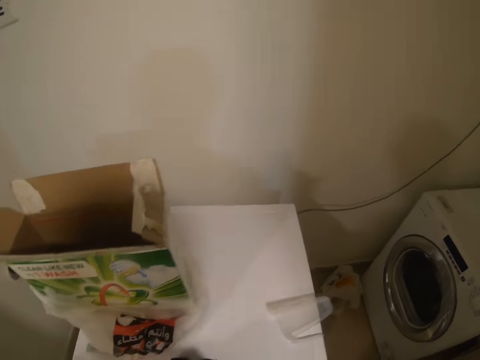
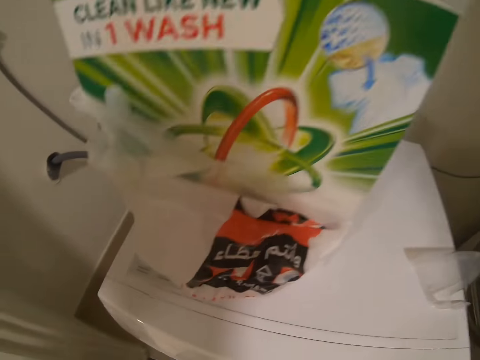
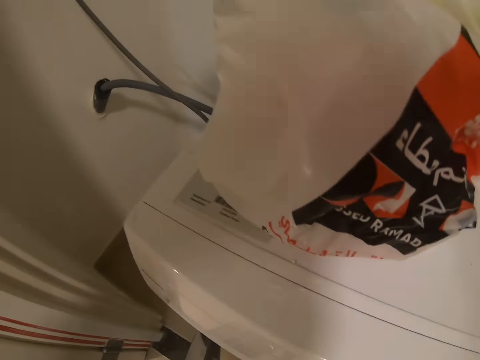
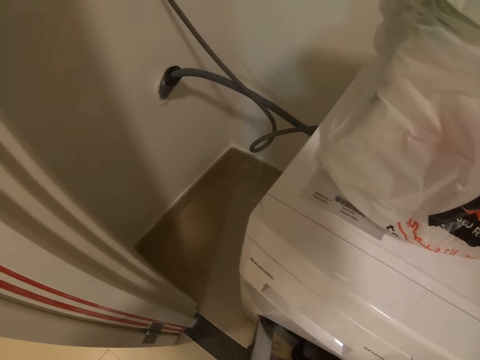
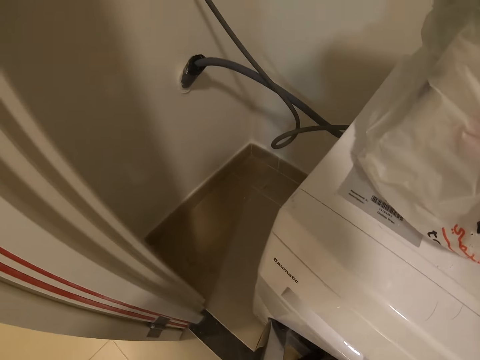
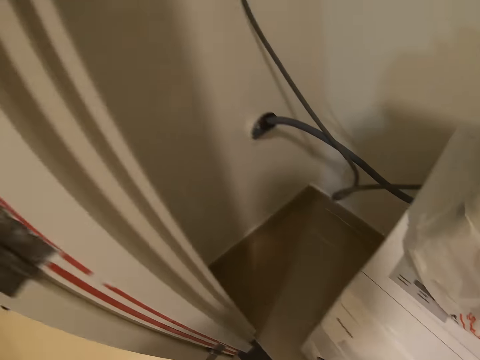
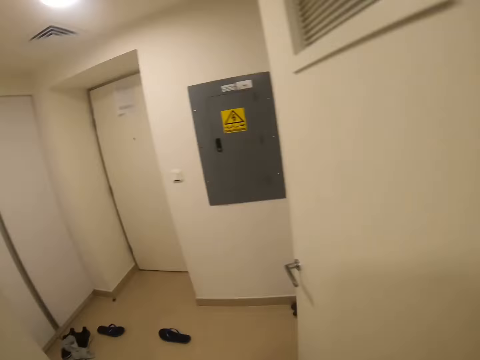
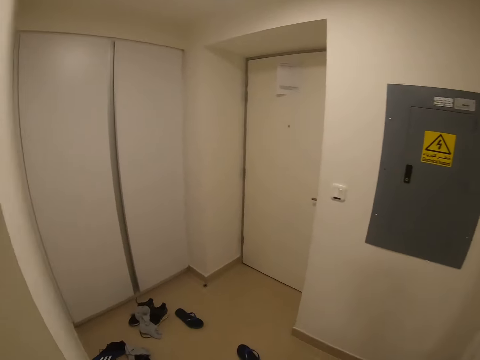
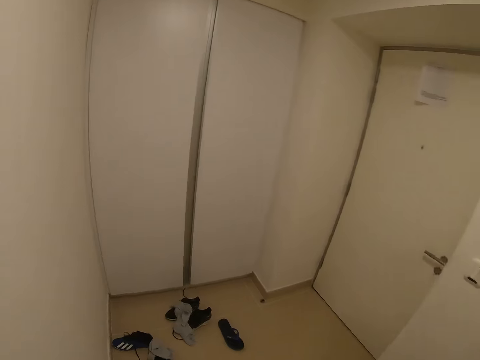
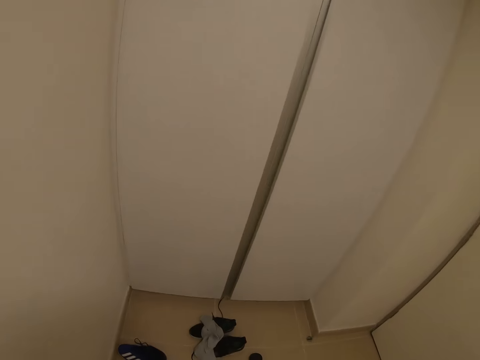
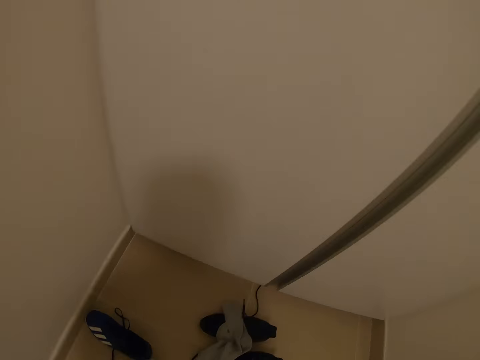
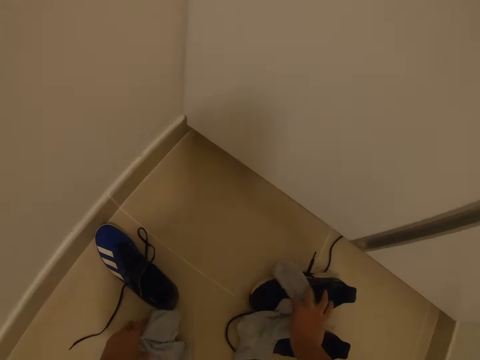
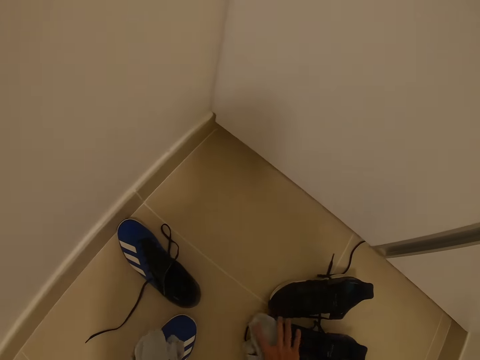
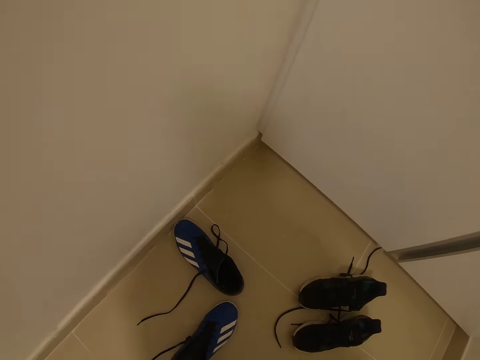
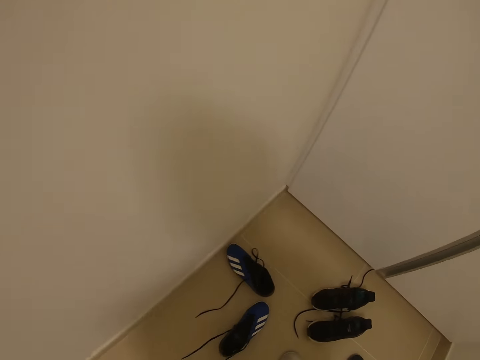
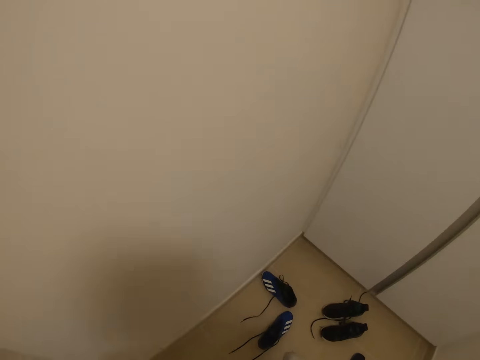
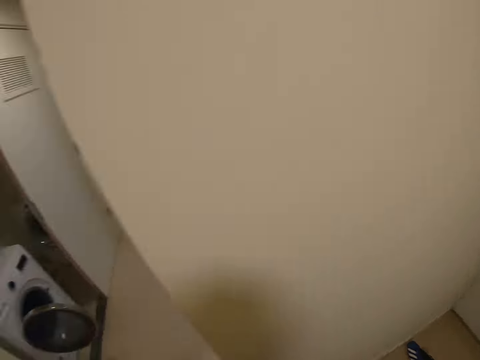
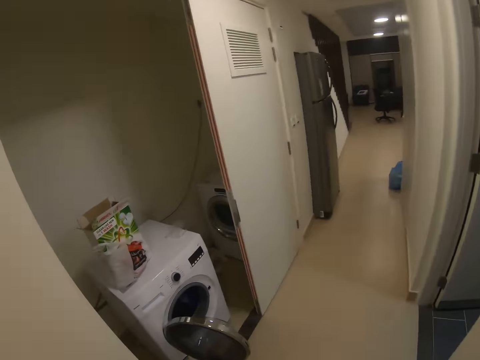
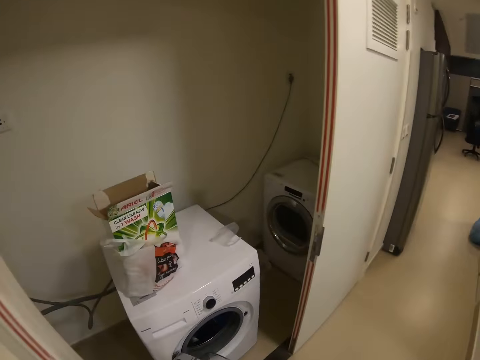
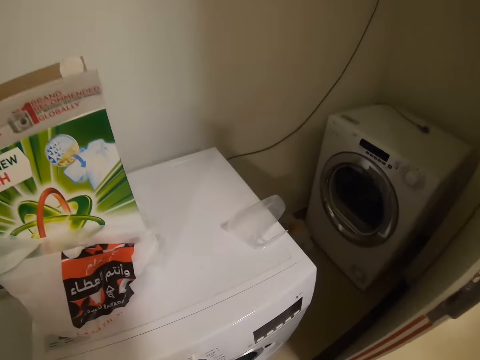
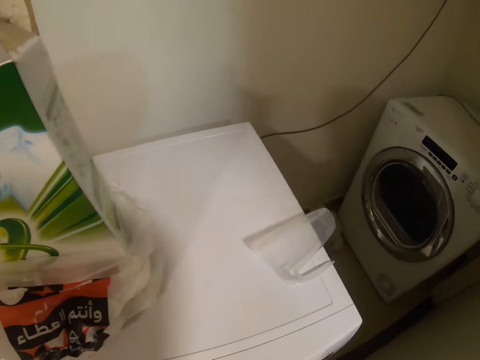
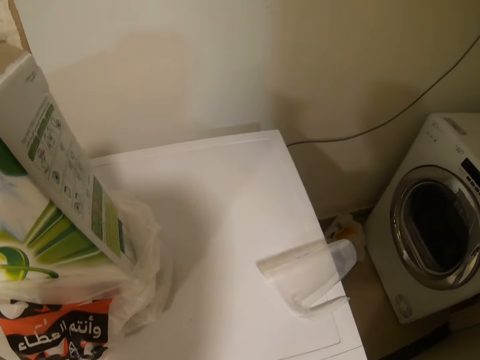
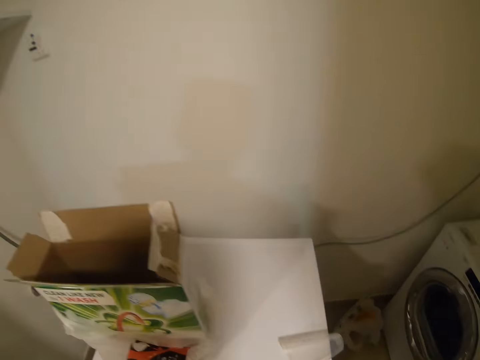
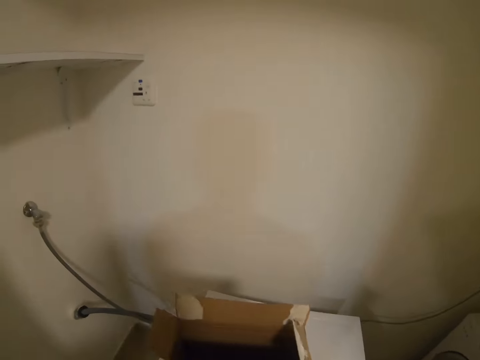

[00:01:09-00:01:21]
The camera wearer puts the clothes in the dry cleaner machine or laundry. They walk around. They pick up the pairs of socks from the floor. They walk around and turn around. They walk to the laundry. They put the socks in the dry cleaner machine.

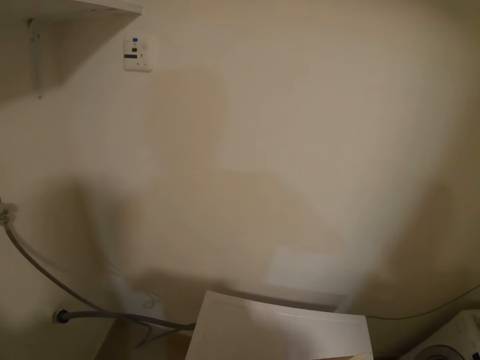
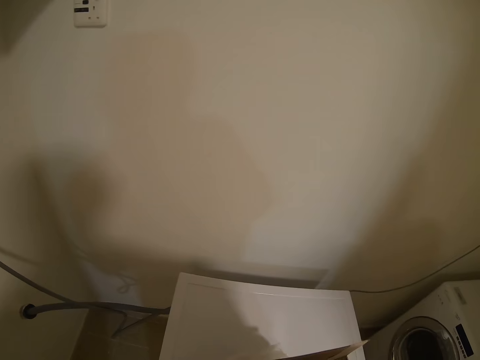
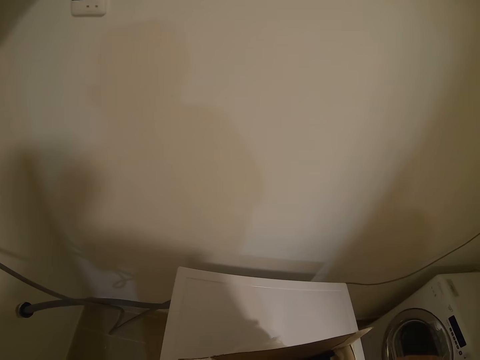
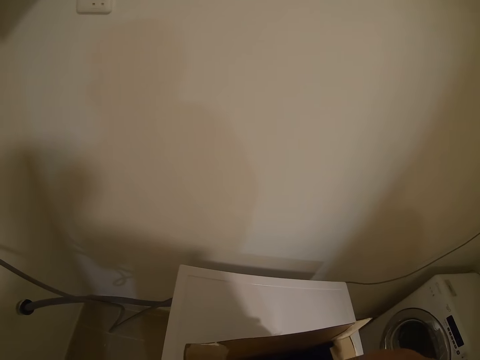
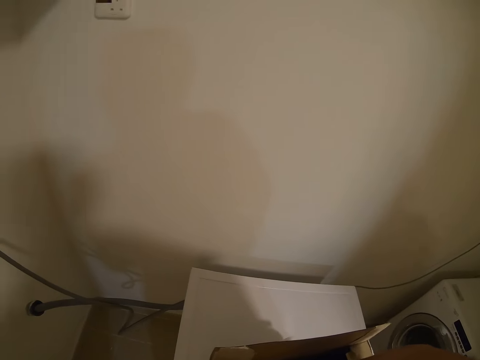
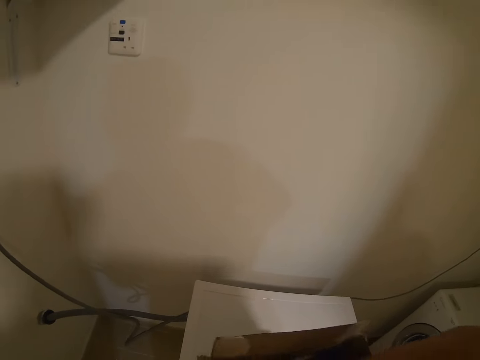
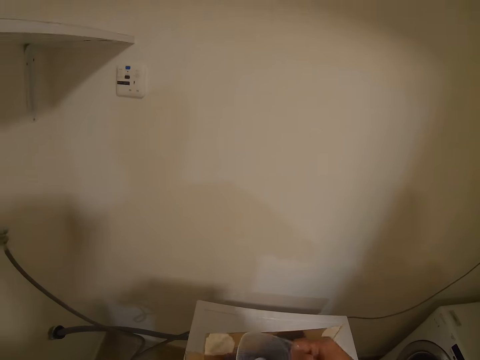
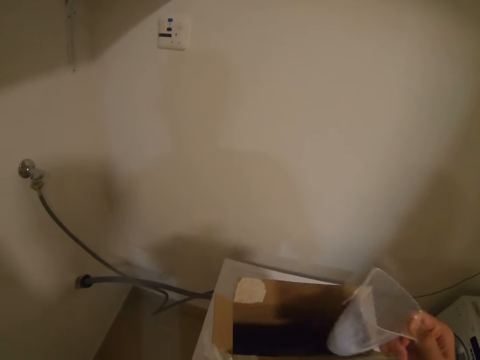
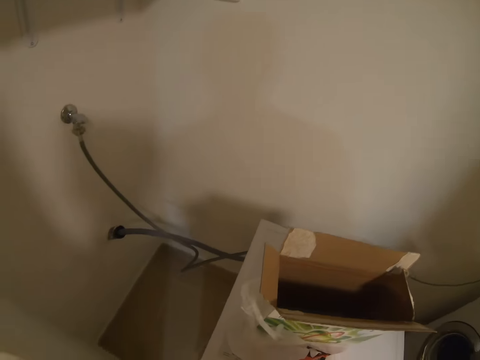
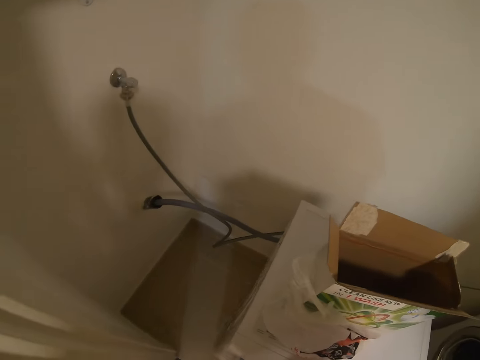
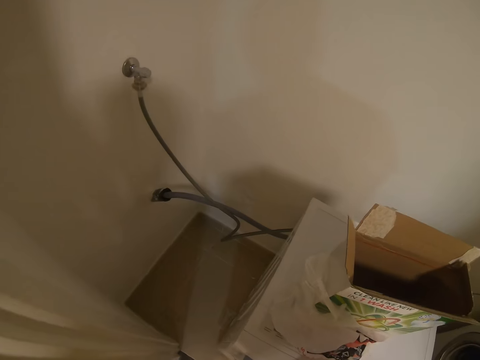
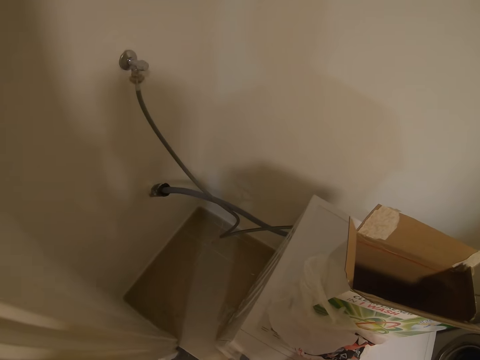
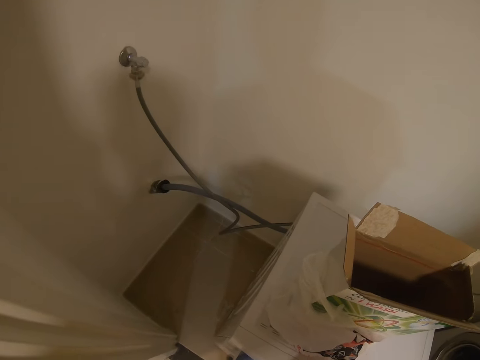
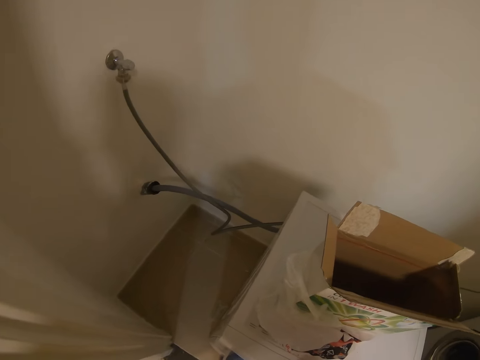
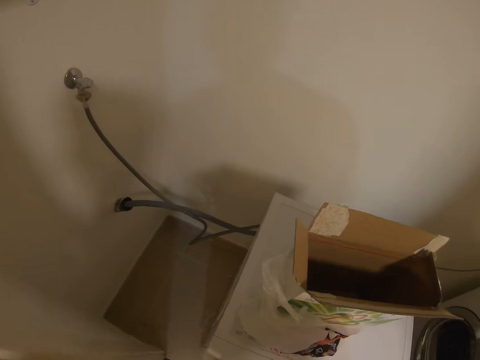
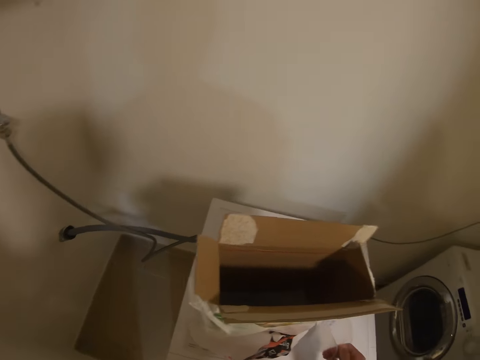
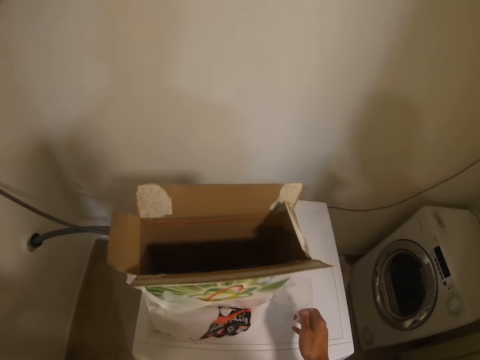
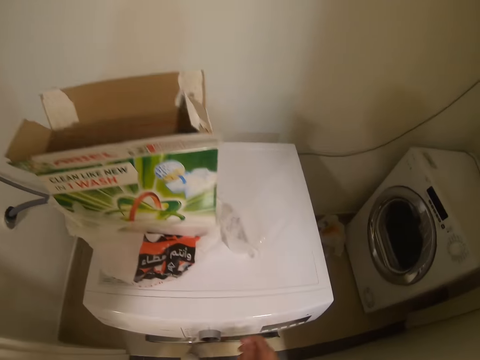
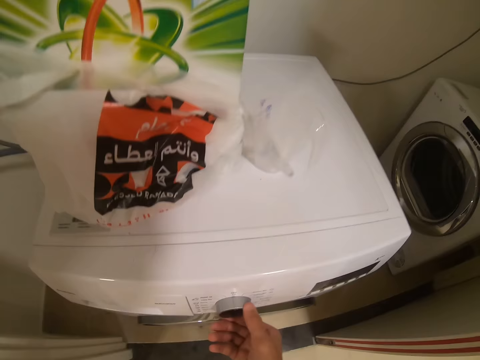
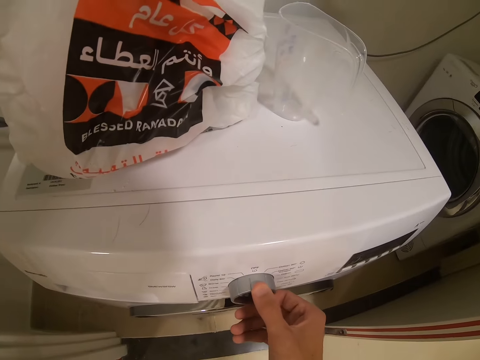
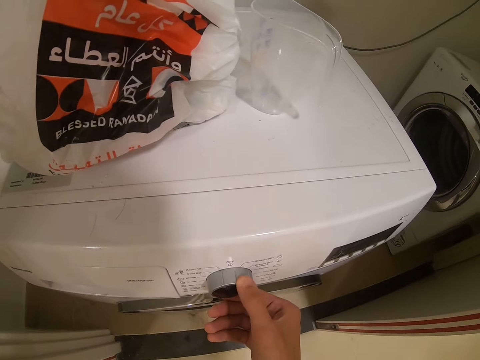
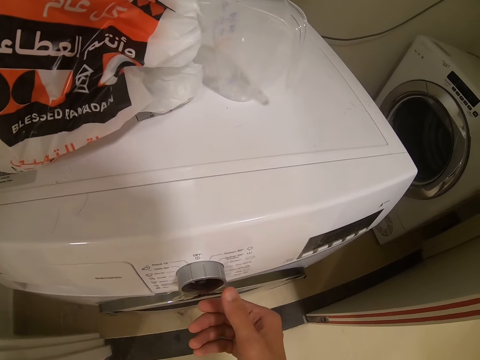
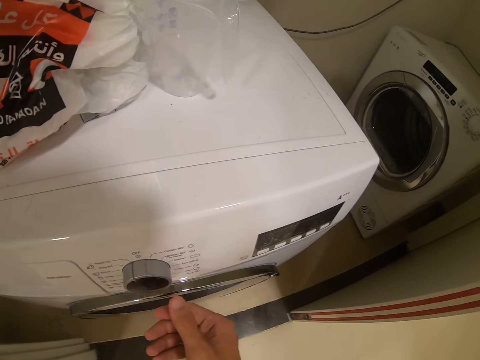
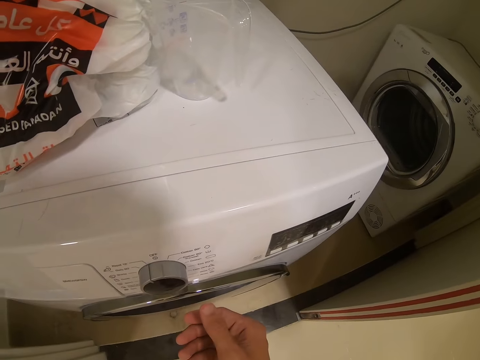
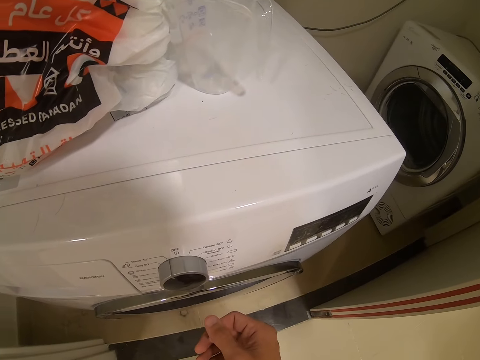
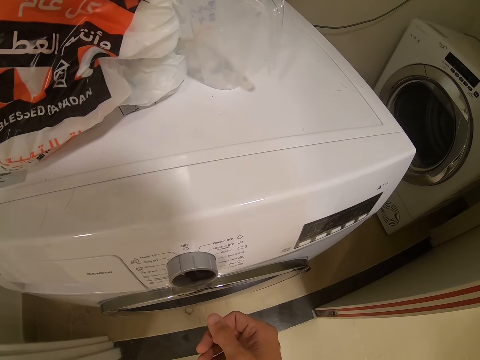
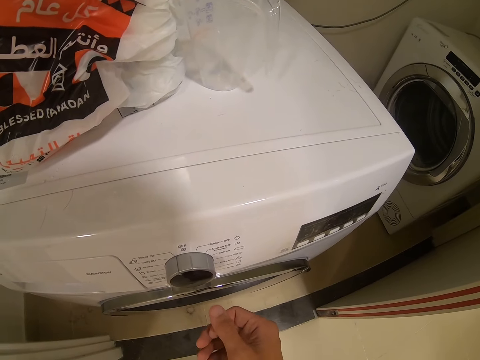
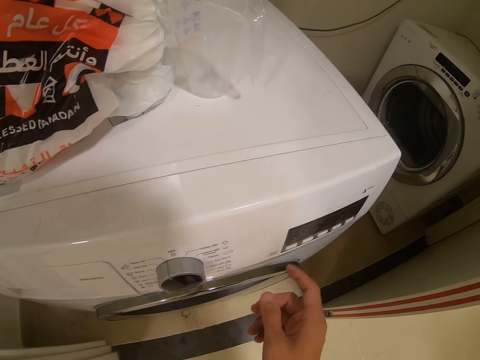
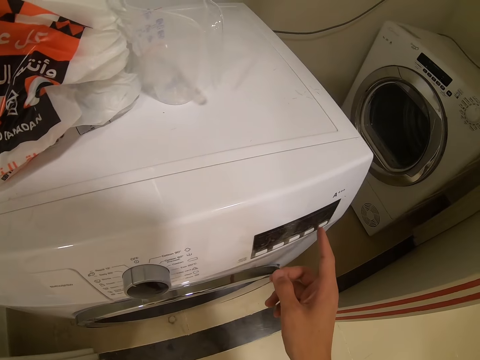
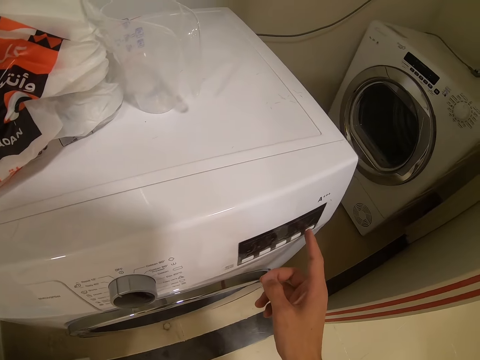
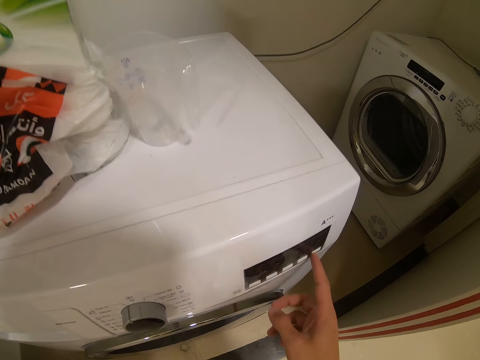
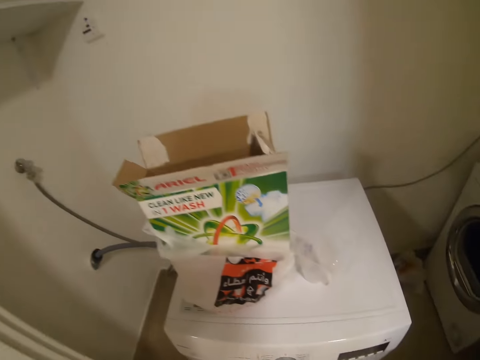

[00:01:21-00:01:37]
The camera wearer scoops the powder soap or detergent with a jug from the box. They put the detergent in the dry cleaner machine. They put the jug on top of the laundry. They adjust the knob with the right hand and operate the dry cleaner. They look at the knob and look around. They press the button with a finger and operate the dry cleaner.
